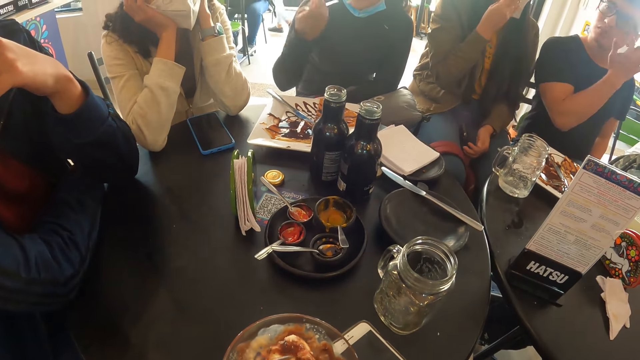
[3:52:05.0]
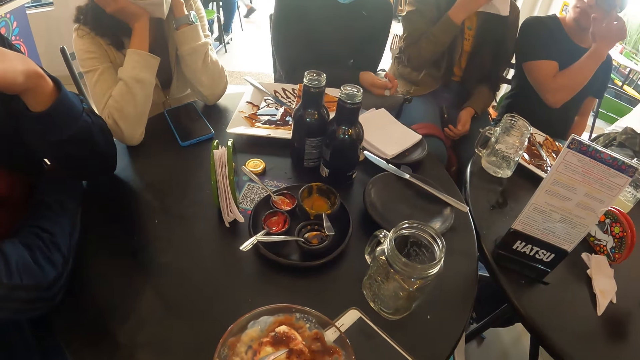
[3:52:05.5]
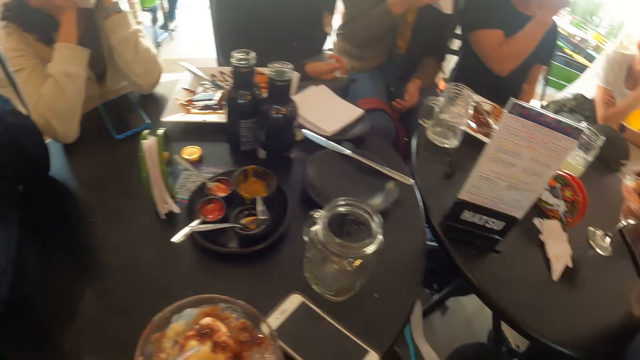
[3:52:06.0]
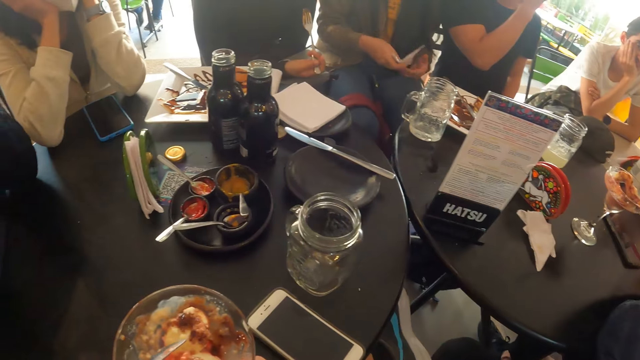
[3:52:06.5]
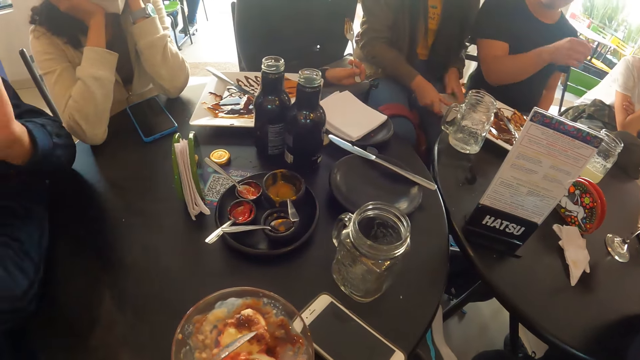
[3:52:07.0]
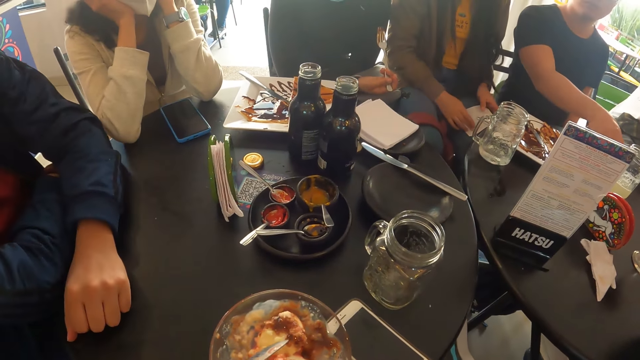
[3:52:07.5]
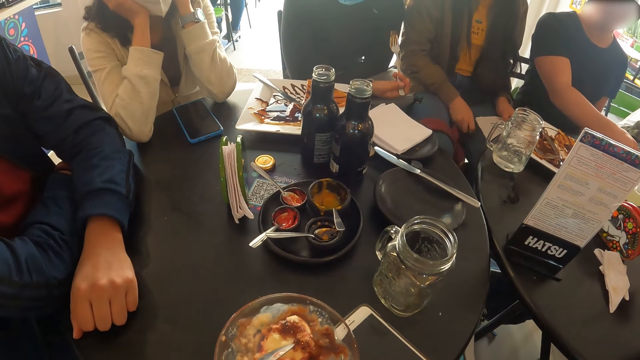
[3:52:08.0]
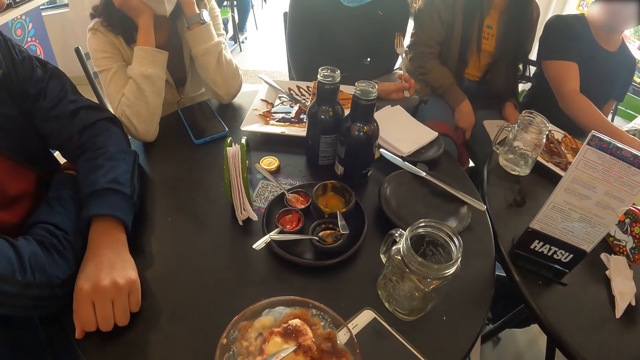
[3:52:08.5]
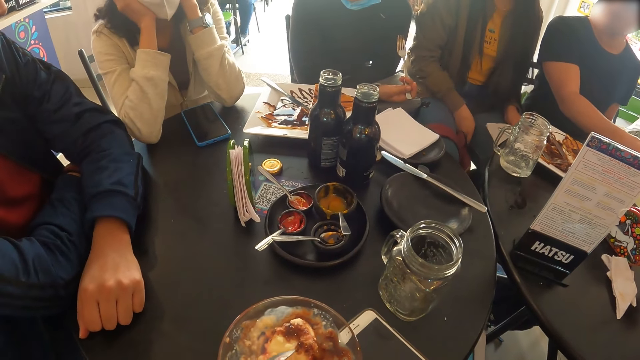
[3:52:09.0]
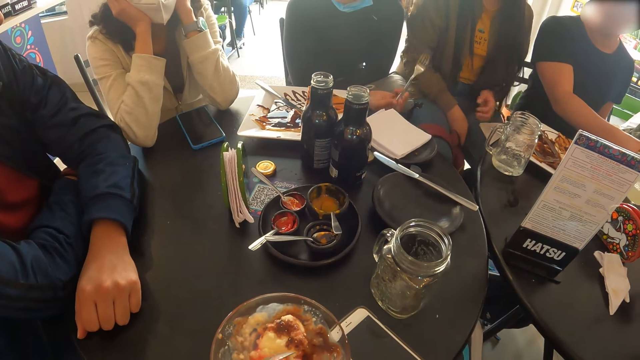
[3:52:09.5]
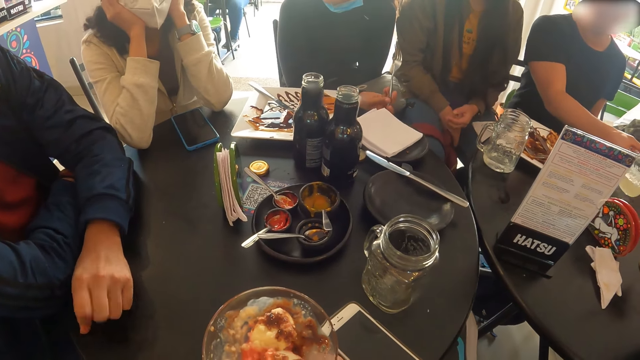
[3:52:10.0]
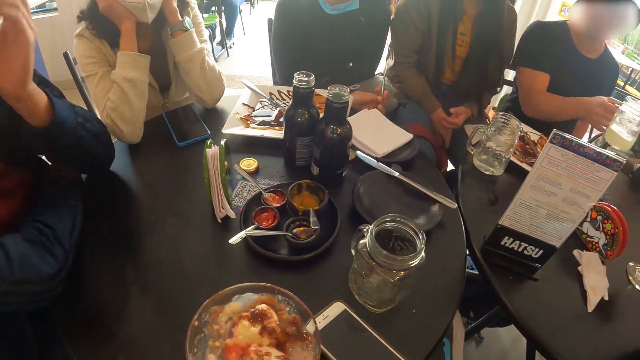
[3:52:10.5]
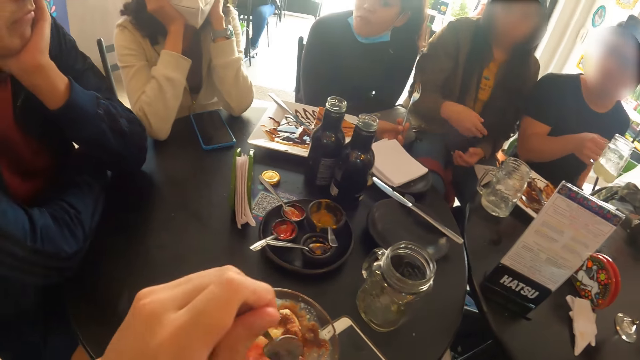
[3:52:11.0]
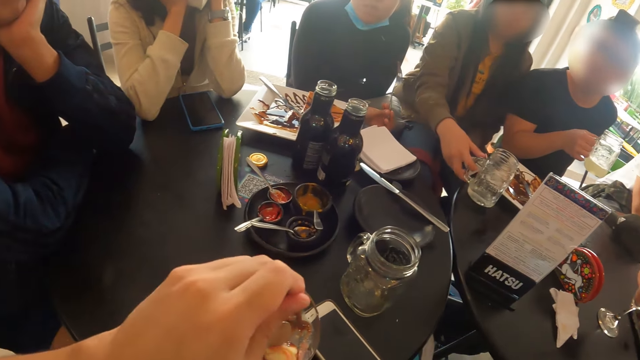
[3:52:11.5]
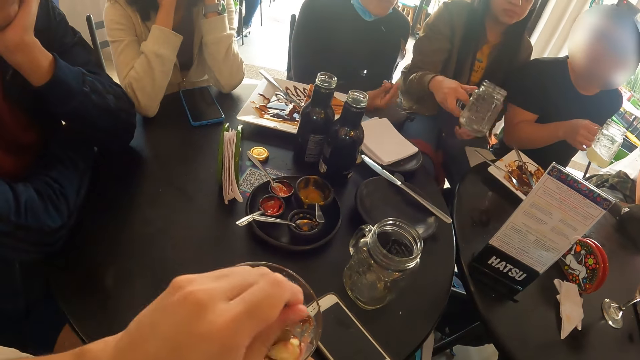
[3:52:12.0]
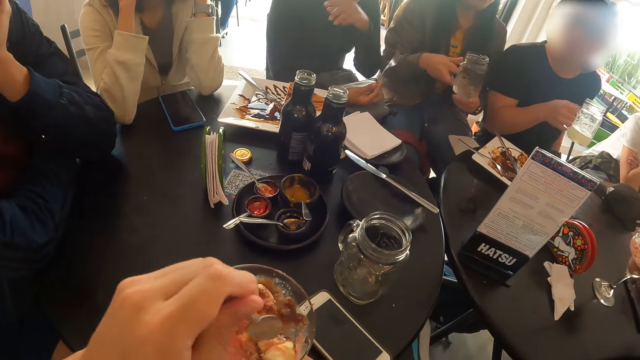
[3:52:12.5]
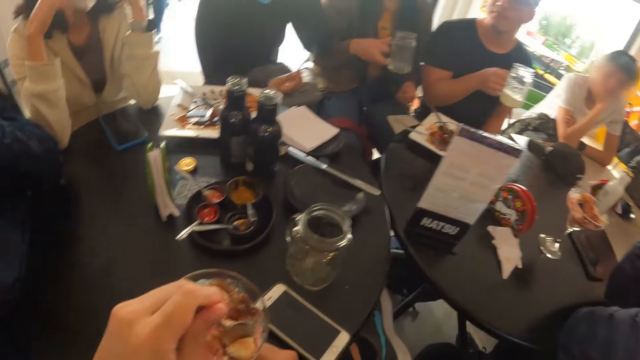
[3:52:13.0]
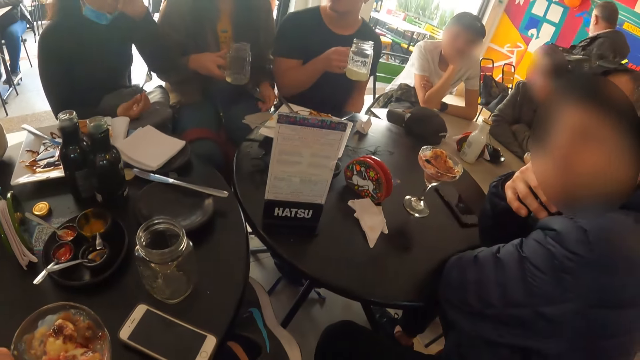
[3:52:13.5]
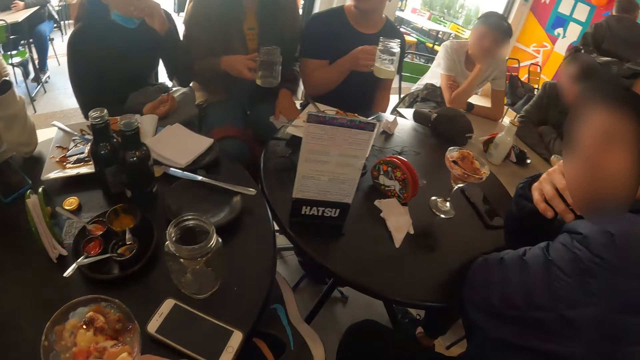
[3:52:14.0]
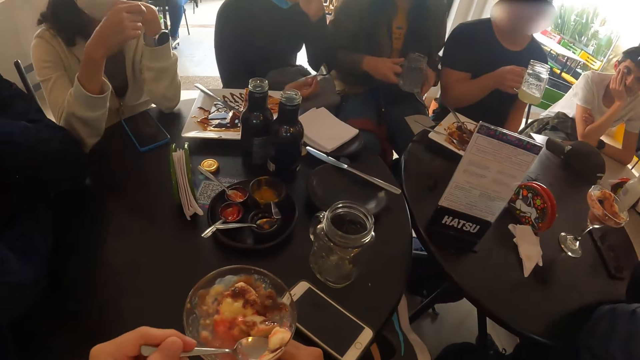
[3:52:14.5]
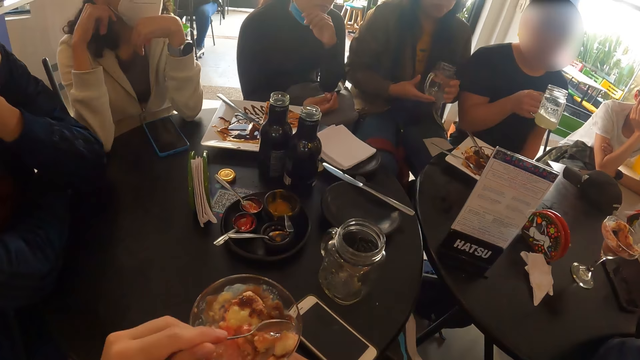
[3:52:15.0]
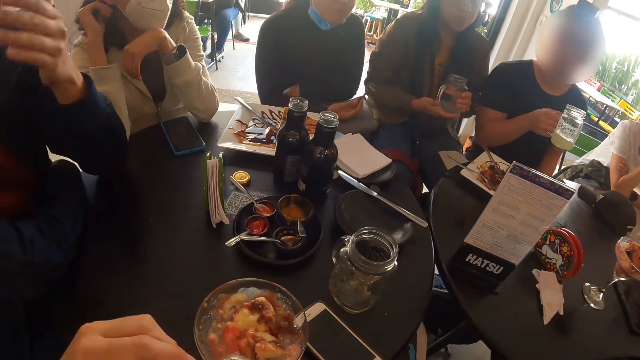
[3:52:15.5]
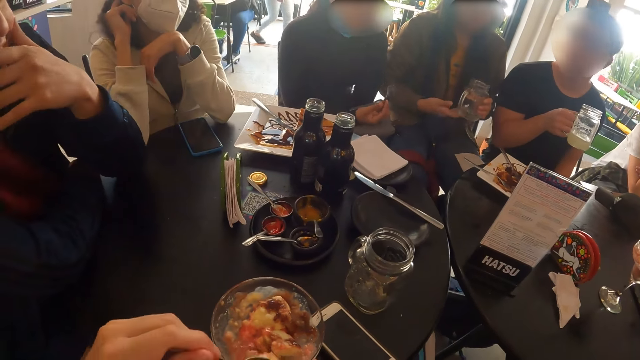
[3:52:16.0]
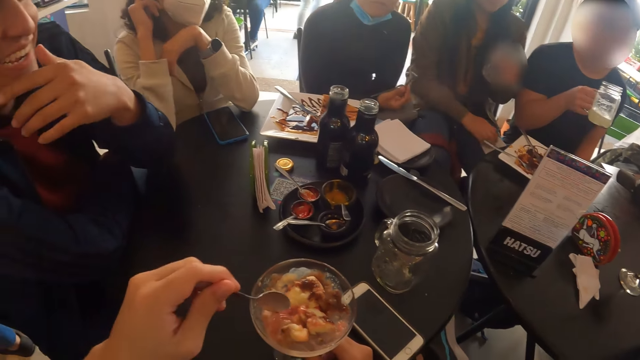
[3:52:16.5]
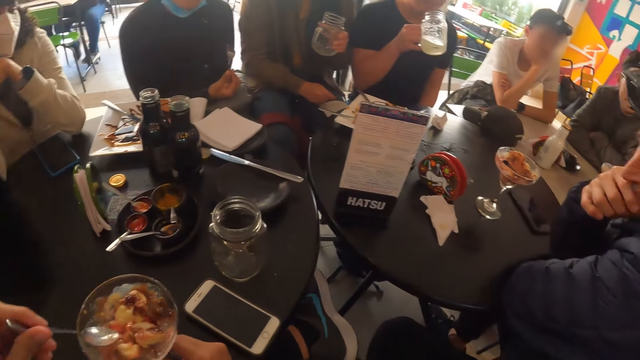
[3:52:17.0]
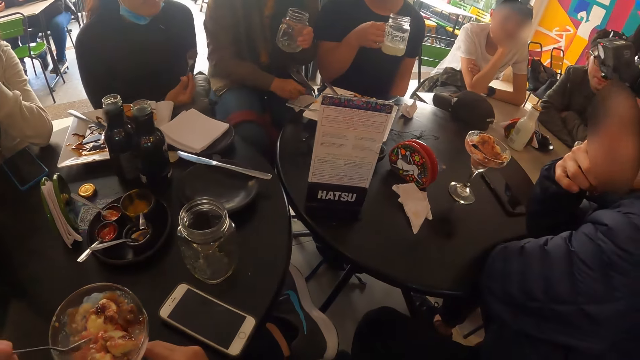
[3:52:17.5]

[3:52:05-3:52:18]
The camera wearer shakes the hand. The guy places his left hand on the table. The girl nods her head. The guy lifts his left hand from the table and places his left hand on his jaw. The camera wearer smashes the food with the spoon. The guy interacts with another guy.

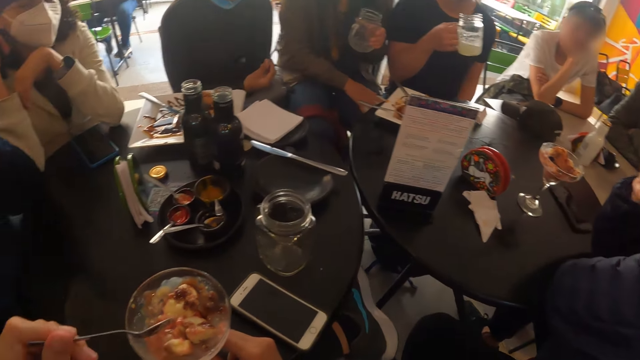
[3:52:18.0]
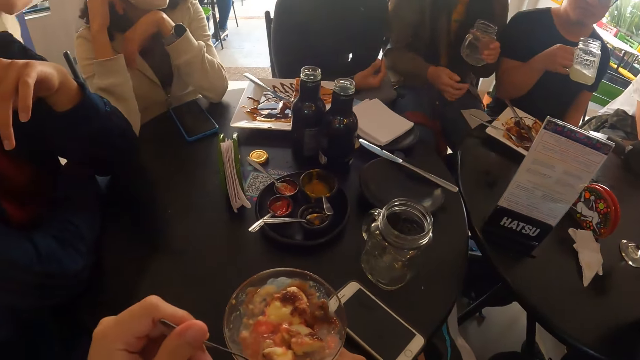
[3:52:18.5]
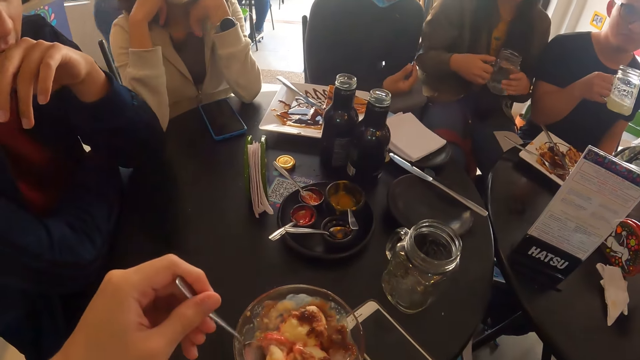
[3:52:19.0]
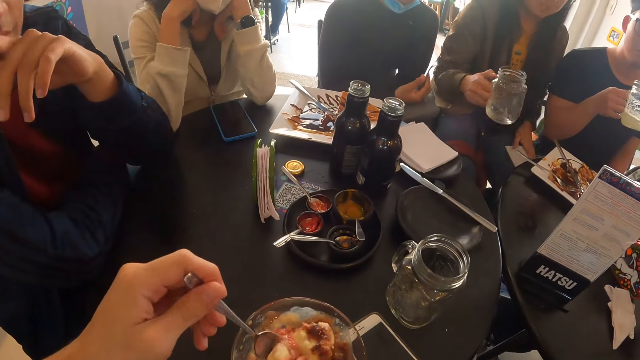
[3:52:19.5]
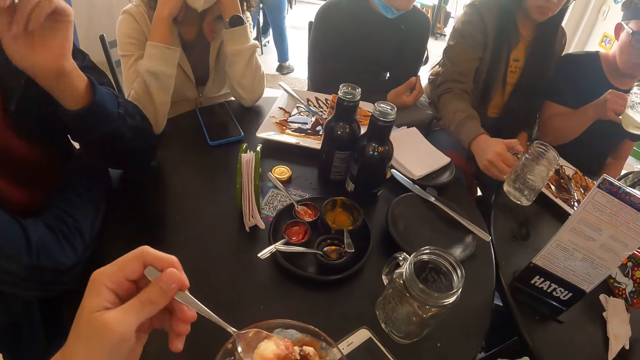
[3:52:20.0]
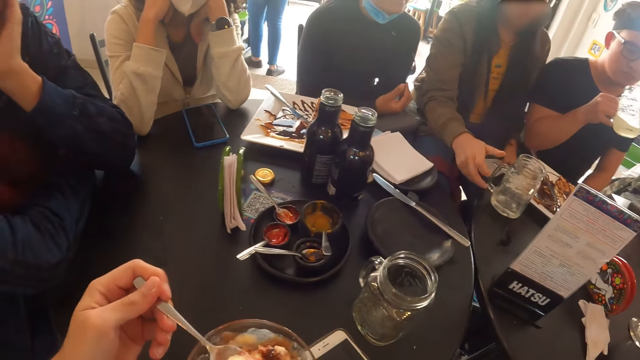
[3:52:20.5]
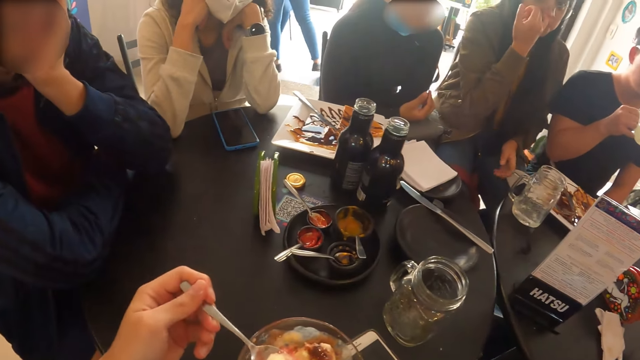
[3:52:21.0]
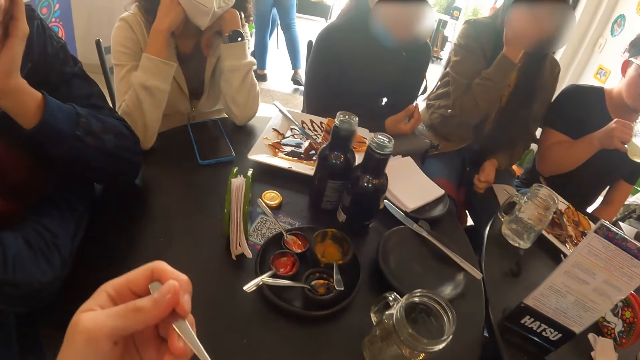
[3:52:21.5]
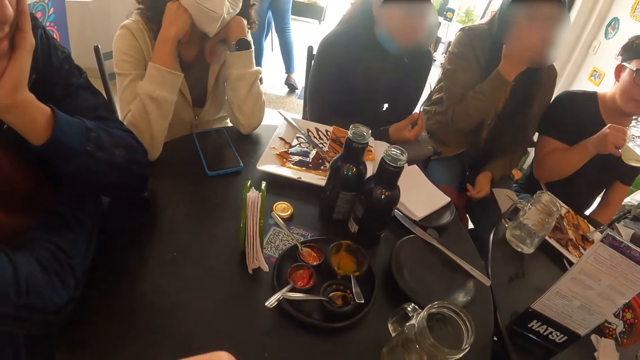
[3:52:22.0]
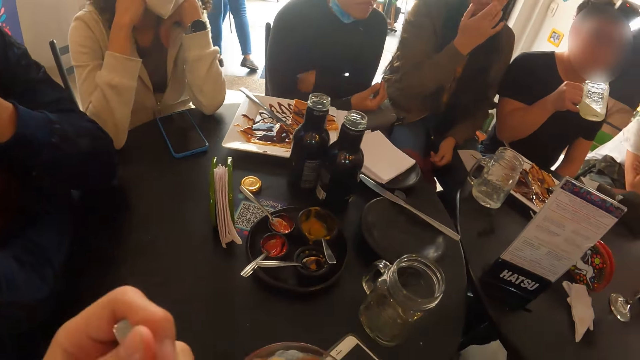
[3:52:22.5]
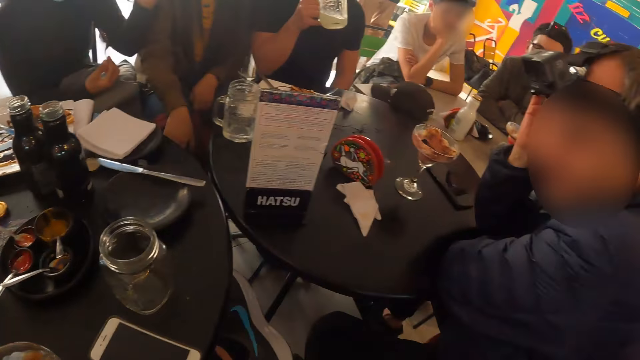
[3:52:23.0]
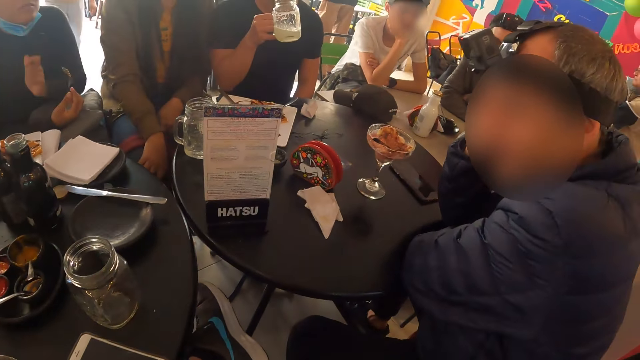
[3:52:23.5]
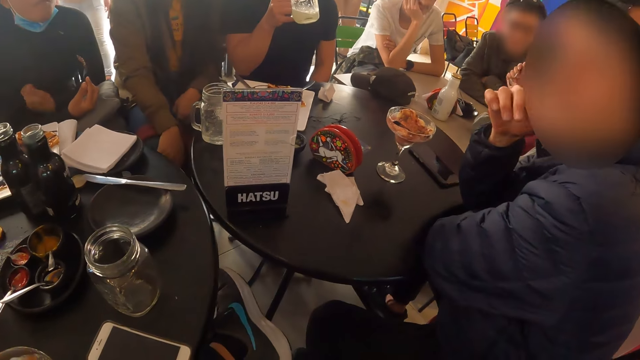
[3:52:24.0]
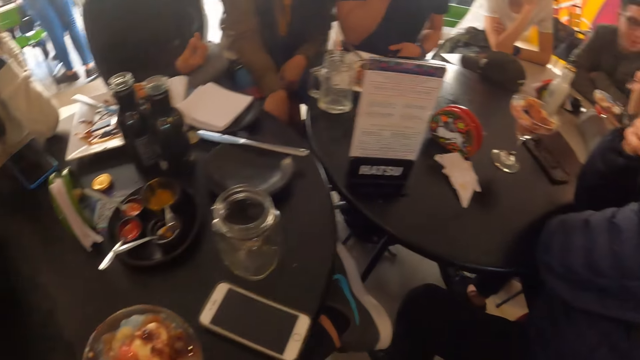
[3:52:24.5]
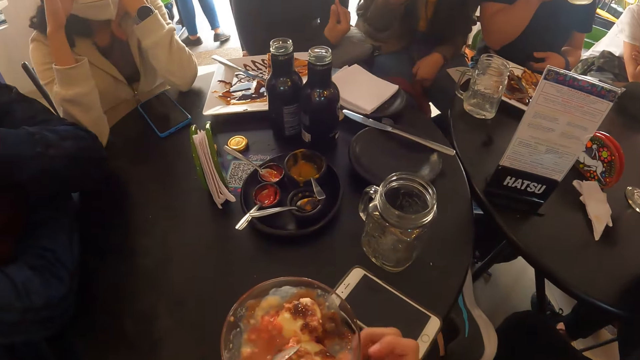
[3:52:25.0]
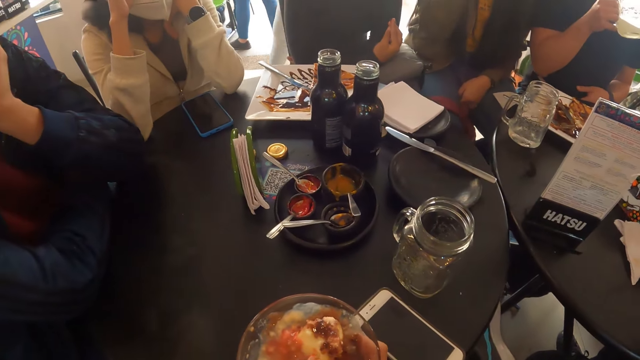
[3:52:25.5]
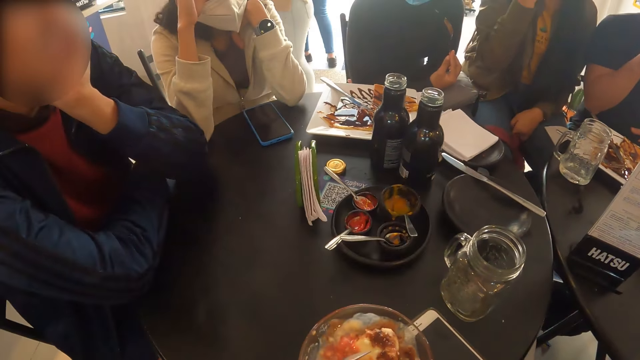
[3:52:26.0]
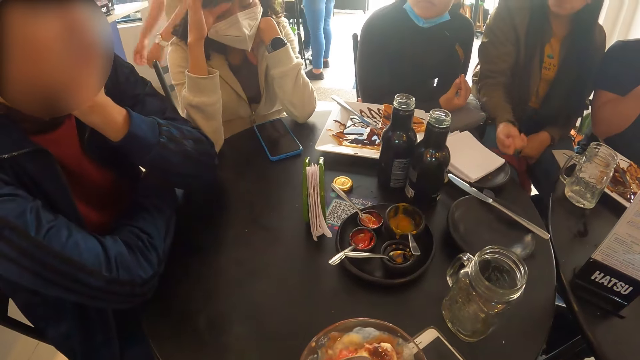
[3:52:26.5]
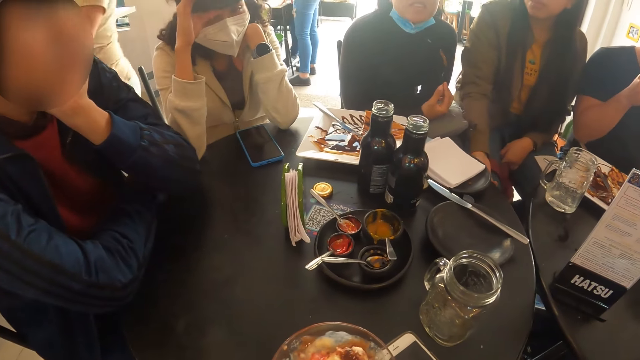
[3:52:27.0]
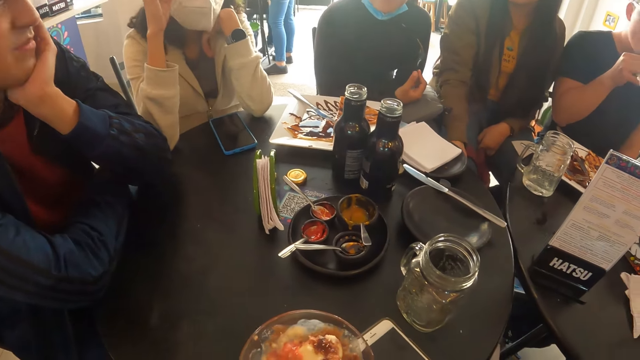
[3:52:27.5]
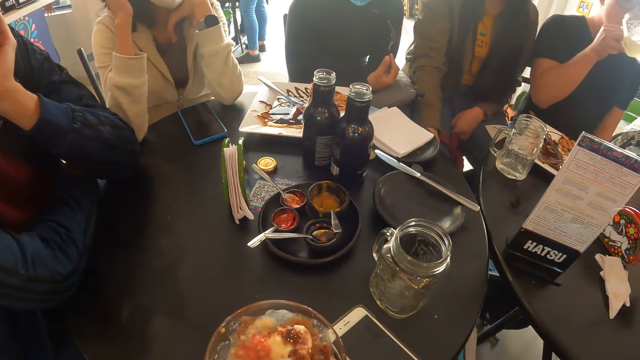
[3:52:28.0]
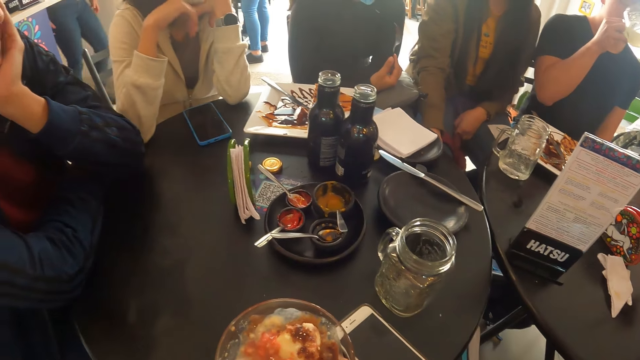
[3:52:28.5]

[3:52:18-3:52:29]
The camera wearer scoops something with a spoon. They put something into the mouth. They shake the hand.
